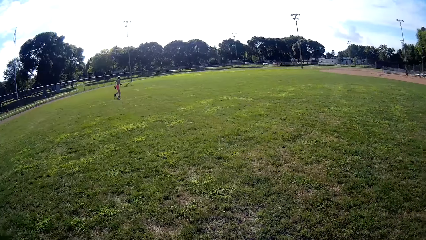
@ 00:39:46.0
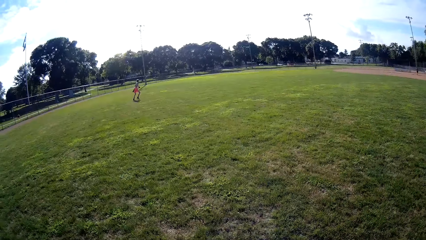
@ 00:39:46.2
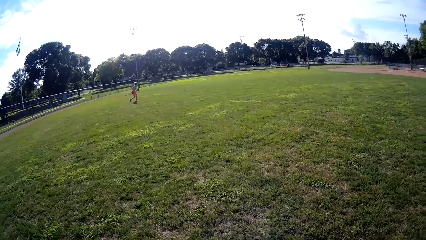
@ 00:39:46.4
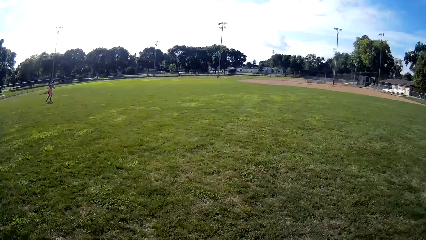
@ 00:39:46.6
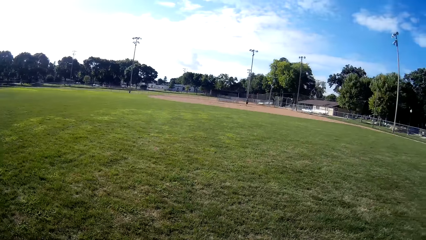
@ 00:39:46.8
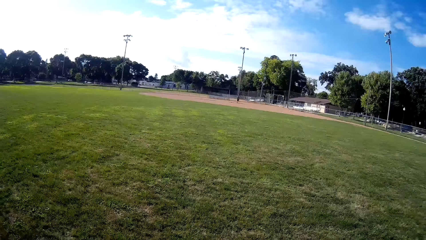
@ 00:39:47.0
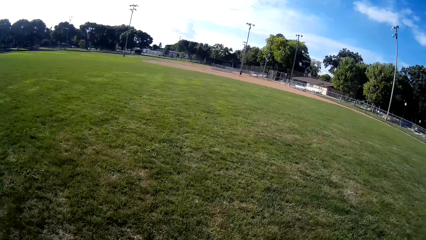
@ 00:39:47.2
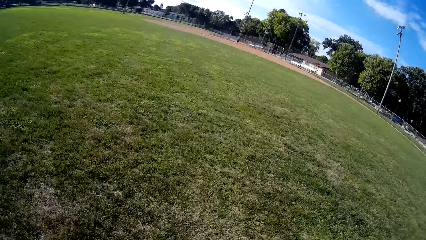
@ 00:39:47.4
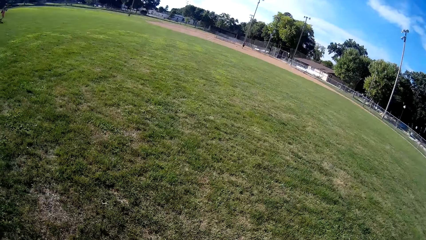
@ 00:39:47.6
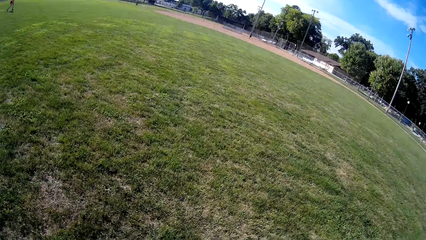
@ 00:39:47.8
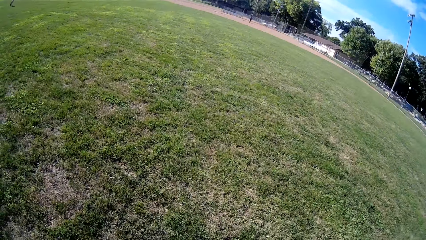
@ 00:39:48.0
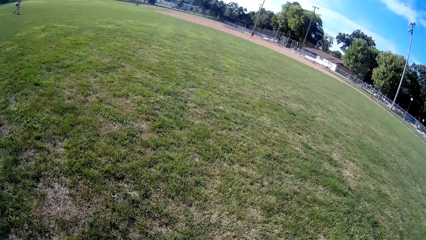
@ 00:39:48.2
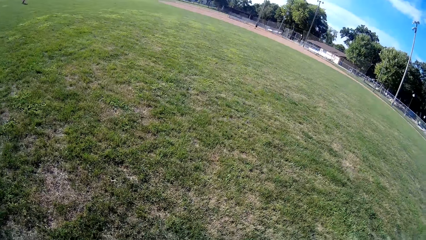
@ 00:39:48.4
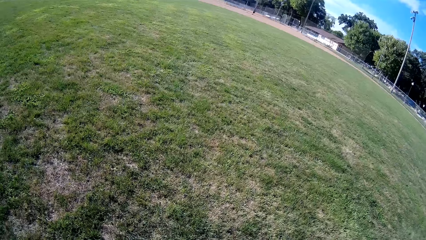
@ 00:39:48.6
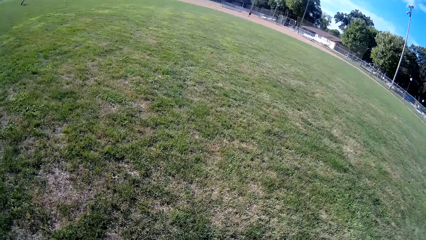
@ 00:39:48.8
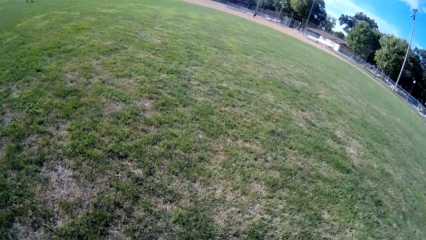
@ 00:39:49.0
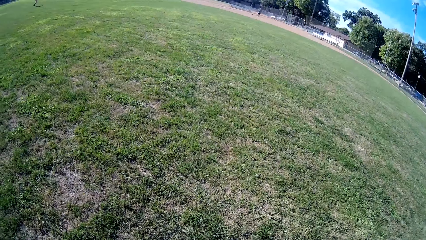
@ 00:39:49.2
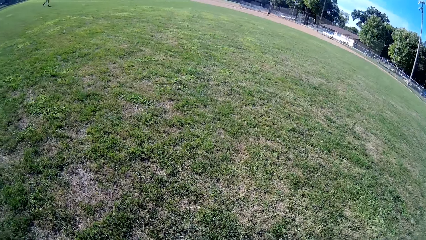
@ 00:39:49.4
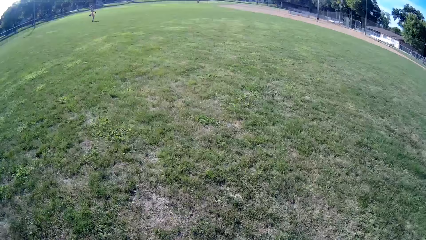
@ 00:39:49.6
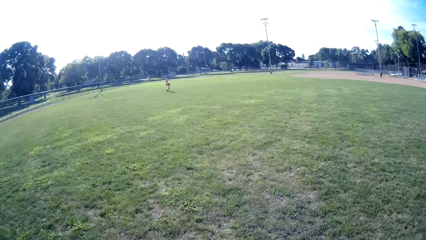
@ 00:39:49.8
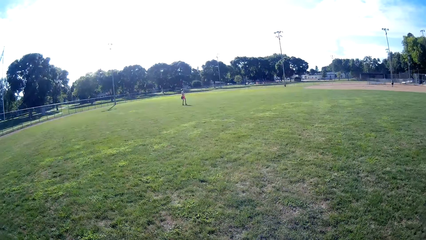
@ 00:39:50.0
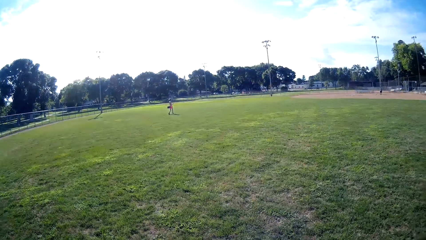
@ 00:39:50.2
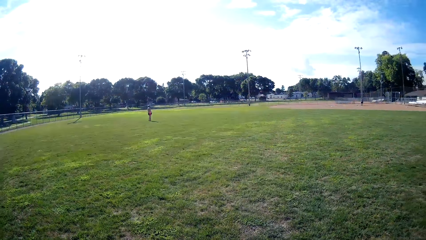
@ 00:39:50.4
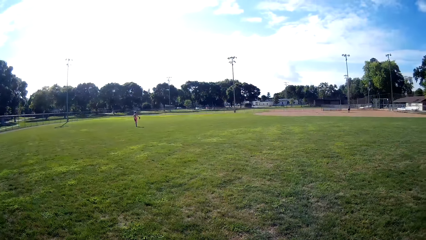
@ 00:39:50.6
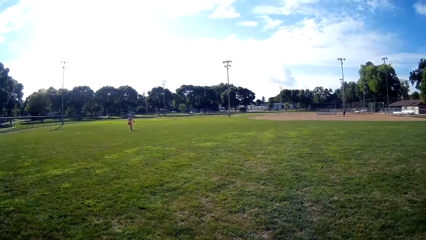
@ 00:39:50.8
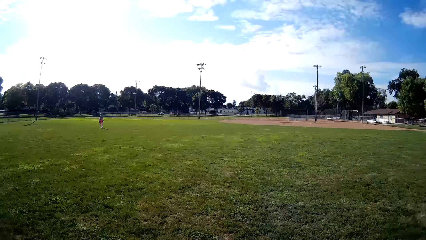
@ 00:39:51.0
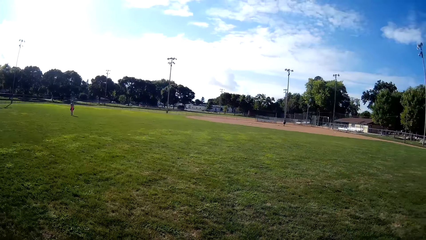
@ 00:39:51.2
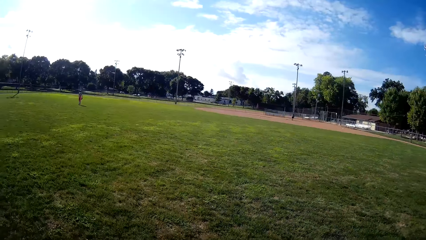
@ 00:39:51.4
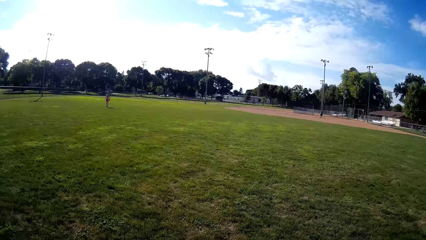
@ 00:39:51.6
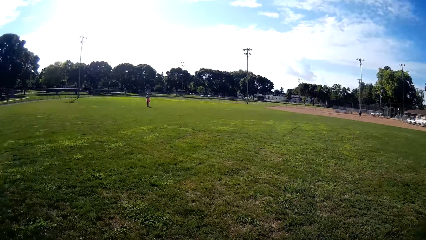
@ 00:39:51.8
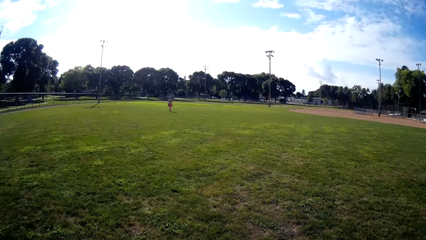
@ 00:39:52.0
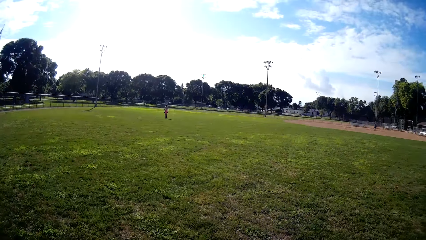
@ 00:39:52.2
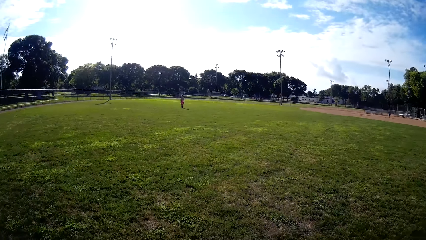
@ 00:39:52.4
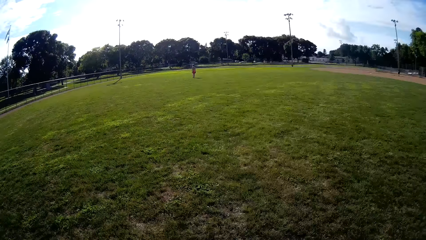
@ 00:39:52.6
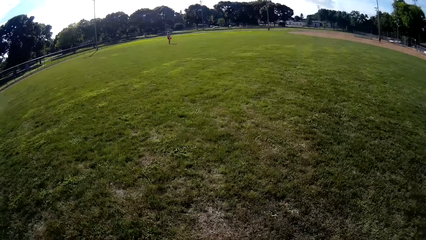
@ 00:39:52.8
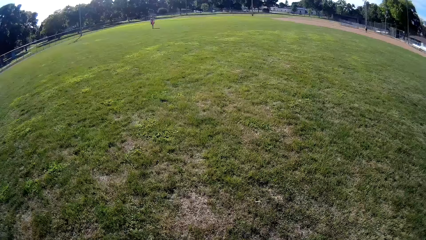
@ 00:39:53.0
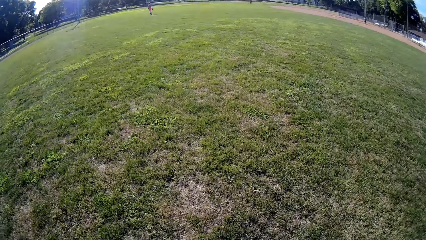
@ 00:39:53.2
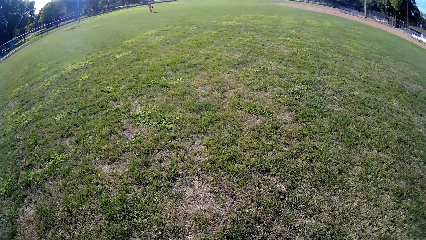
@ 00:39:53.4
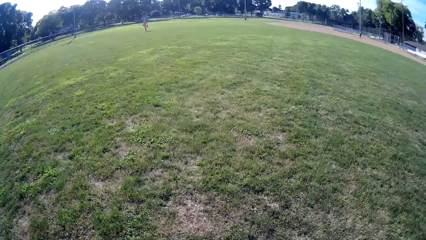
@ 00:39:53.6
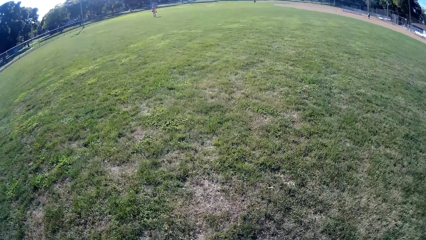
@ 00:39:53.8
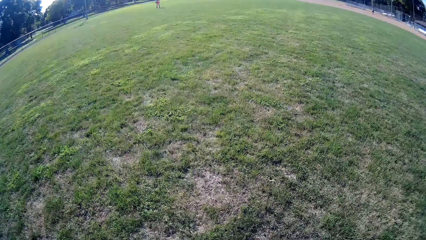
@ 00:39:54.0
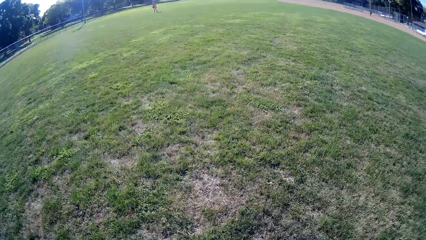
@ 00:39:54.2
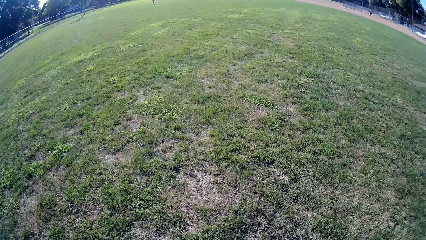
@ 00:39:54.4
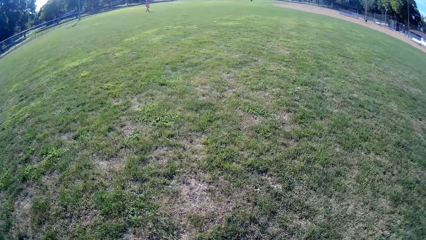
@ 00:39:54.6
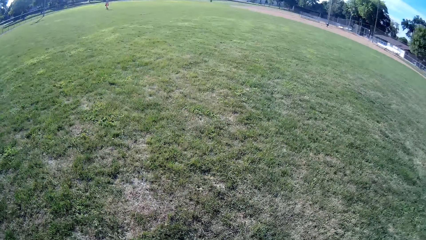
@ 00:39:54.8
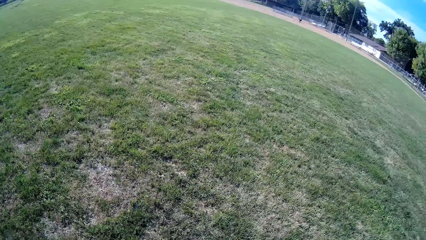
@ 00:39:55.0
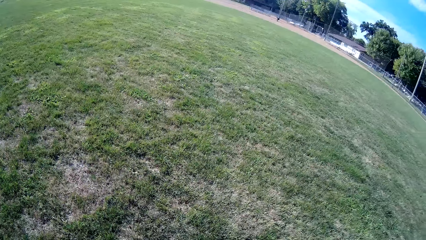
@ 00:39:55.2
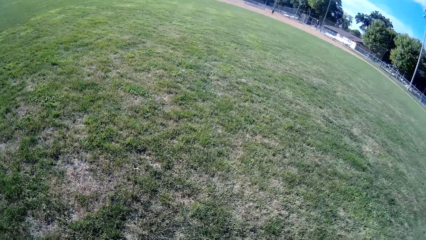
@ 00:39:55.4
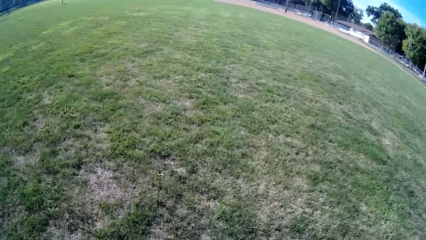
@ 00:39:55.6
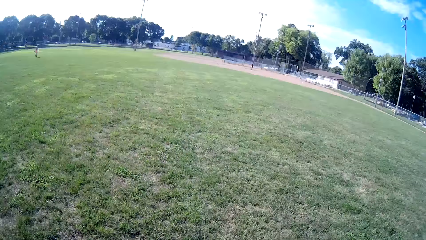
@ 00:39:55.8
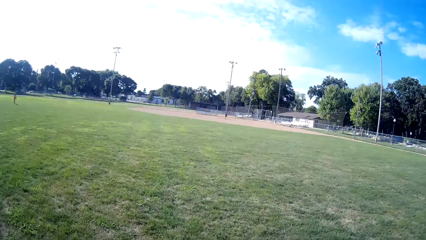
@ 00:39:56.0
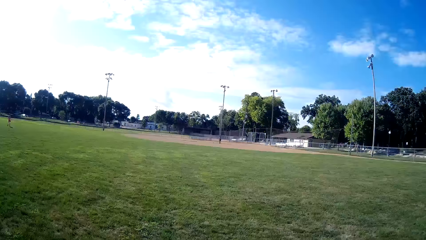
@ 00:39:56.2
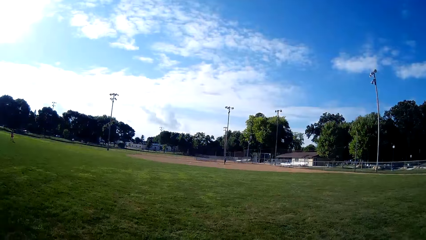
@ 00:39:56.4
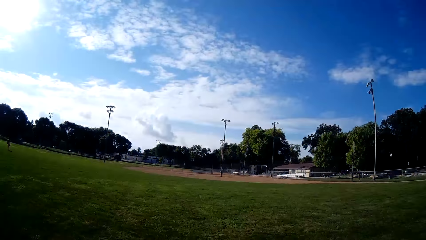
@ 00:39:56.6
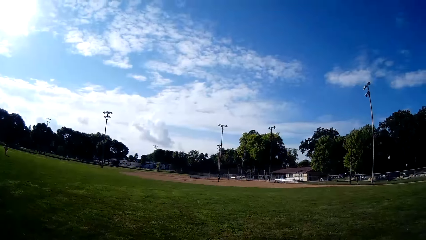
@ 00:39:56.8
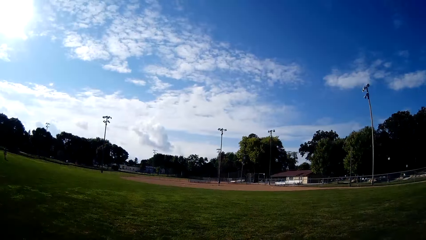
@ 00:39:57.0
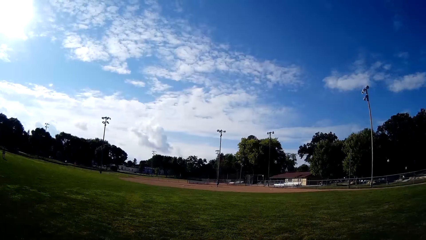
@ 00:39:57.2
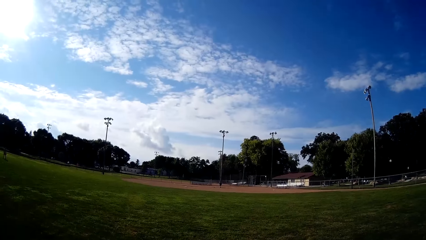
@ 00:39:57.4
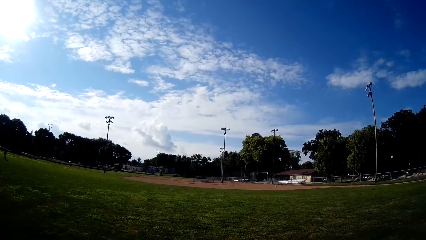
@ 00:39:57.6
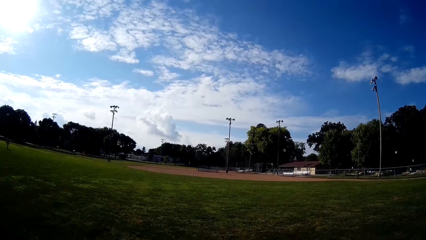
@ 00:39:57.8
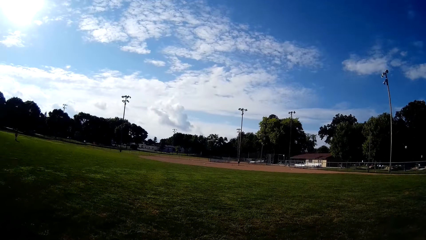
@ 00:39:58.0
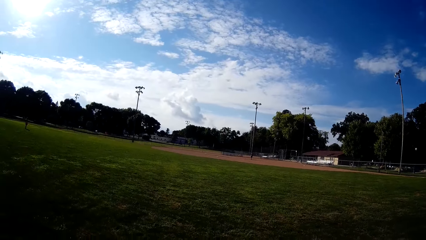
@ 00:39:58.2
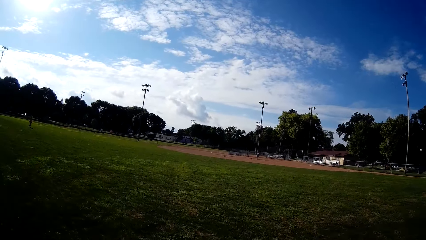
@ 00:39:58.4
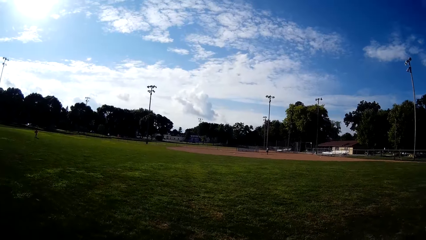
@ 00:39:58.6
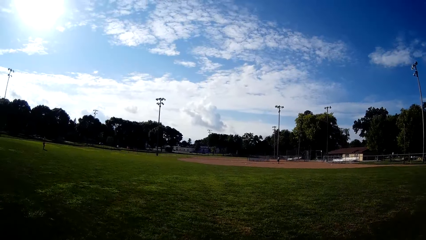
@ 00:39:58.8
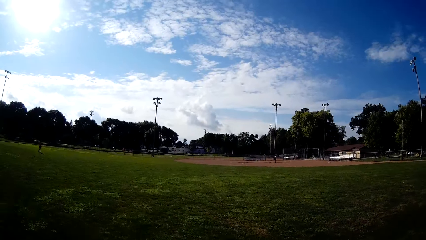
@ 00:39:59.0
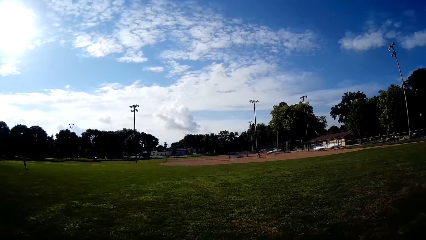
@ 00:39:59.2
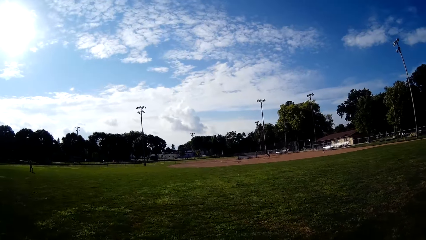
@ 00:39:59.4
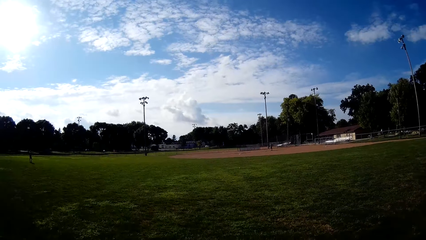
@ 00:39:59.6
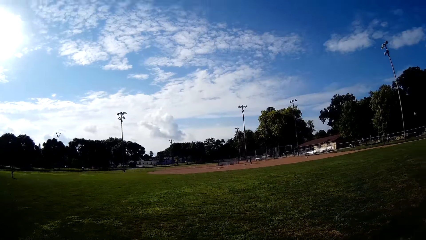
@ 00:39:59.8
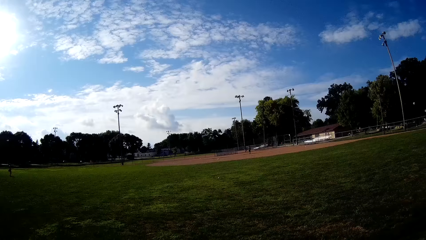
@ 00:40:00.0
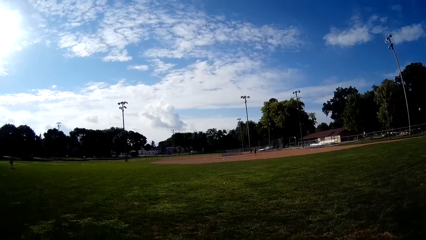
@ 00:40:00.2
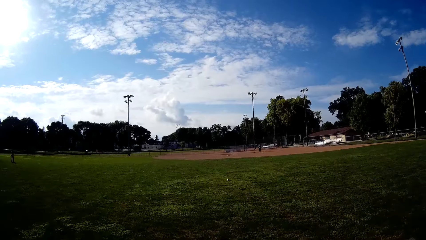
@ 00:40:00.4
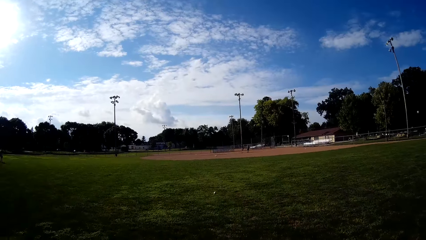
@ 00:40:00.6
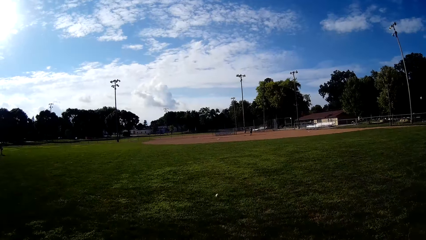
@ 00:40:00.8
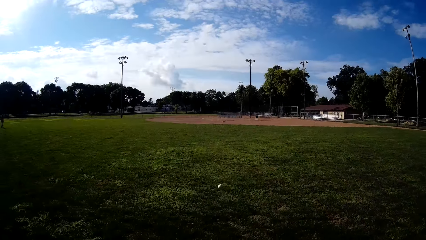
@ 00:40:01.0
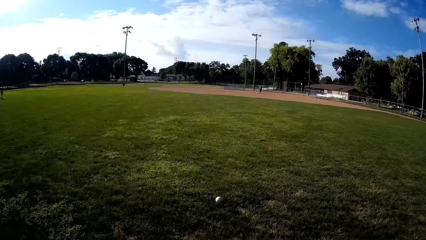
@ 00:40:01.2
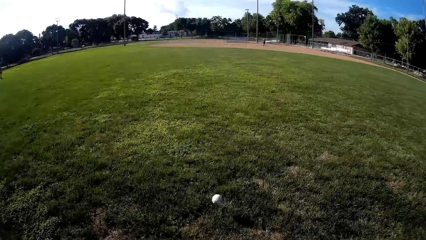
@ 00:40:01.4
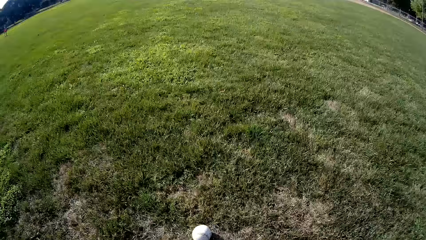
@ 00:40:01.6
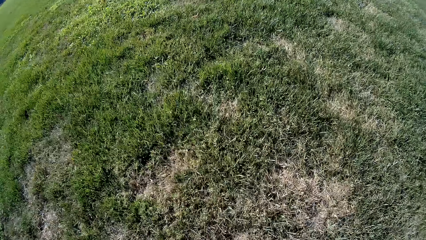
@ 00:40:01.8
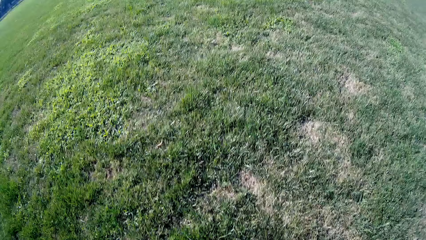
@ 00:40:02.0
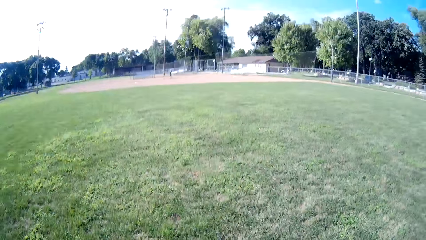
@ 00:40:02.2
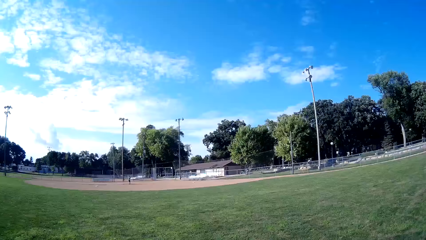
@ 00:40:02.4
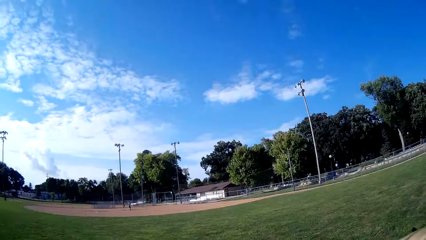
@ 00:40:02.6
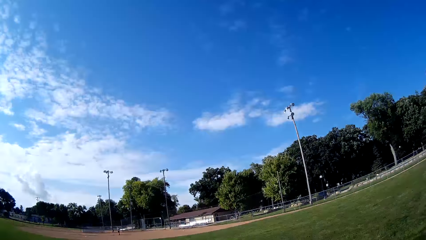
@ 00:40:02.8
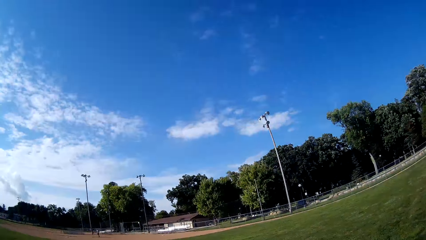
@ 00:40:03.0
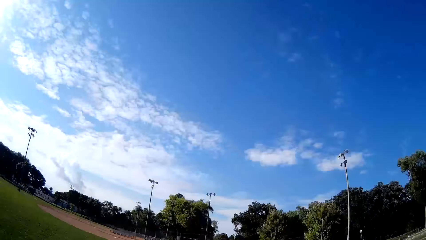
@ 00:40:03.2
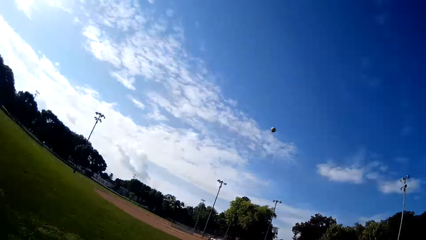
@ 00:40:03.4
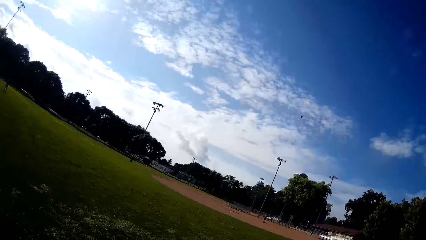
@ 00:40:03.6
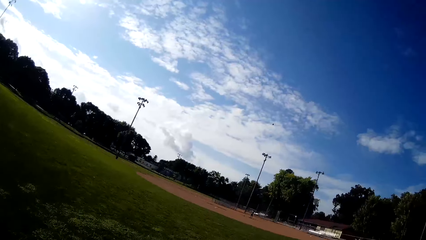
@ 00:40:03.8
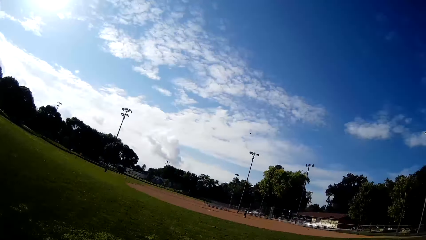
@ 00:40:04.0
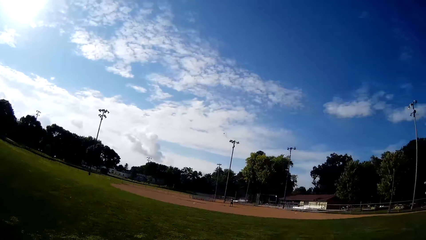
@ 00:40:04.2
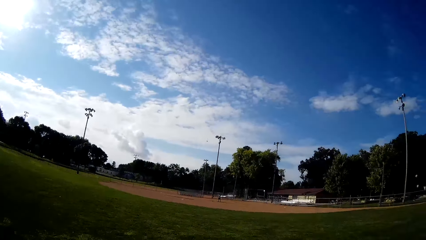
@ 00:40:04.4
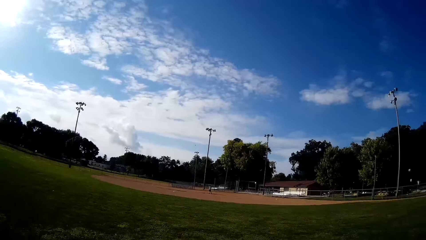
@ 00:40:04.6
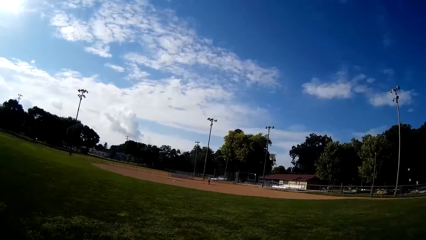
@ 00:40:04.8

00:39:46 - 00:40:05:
The camera wearer looks at a person. The person walks around. Another person hits the ball. The camera wearer walks towards the ball and picks up the ball. They catch the baseball. They throw the baseball to the man.
